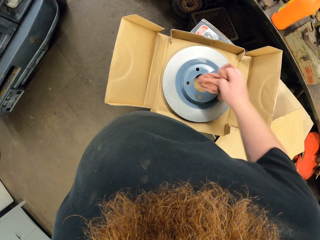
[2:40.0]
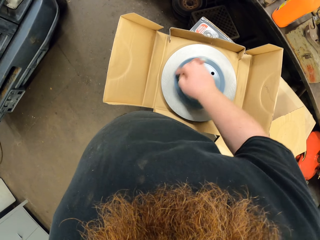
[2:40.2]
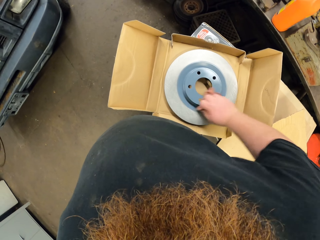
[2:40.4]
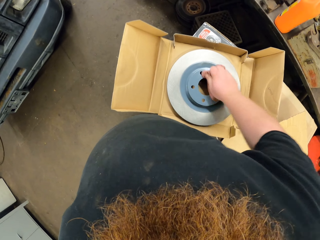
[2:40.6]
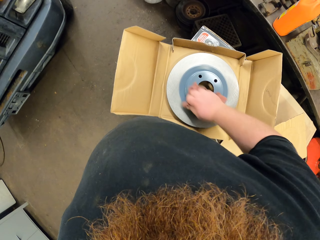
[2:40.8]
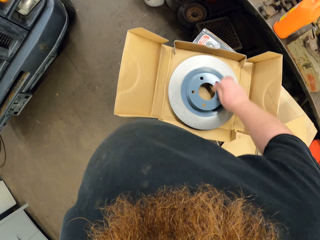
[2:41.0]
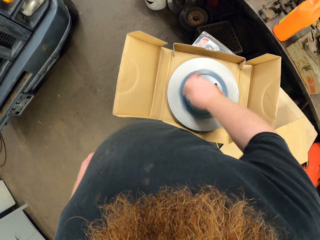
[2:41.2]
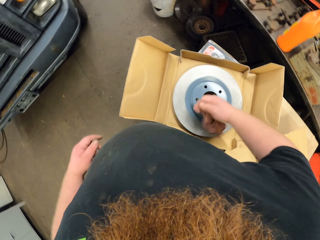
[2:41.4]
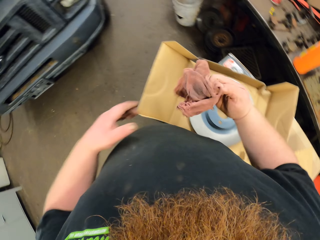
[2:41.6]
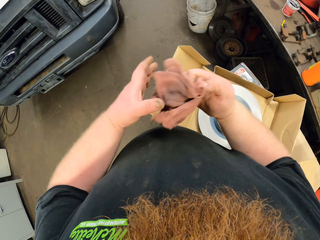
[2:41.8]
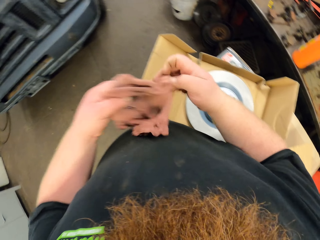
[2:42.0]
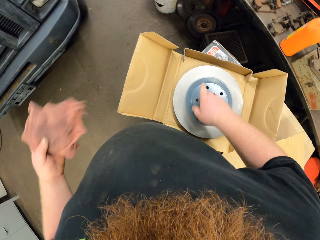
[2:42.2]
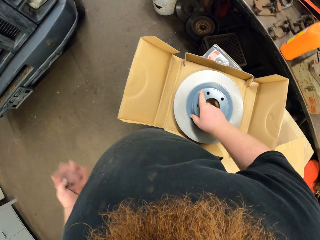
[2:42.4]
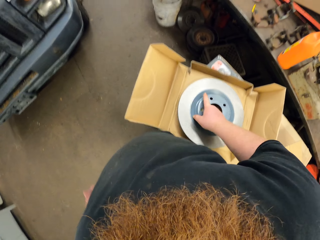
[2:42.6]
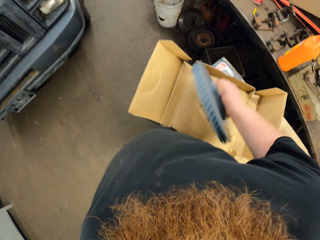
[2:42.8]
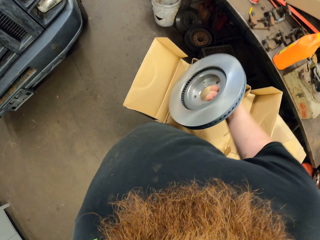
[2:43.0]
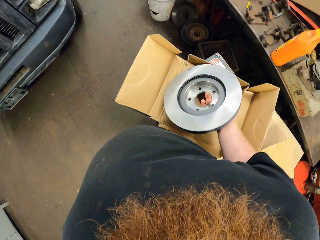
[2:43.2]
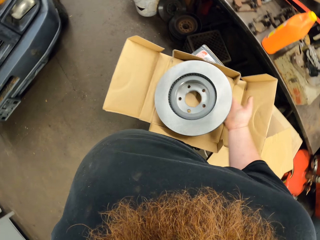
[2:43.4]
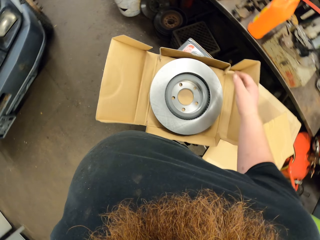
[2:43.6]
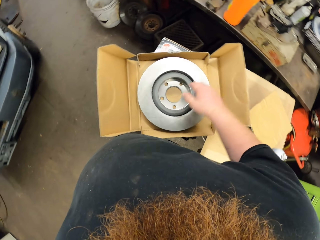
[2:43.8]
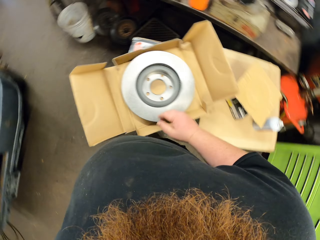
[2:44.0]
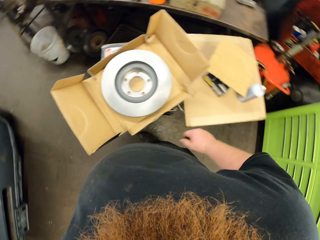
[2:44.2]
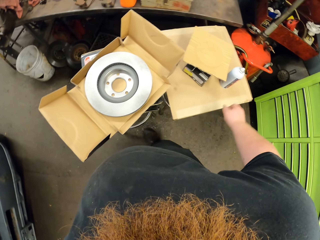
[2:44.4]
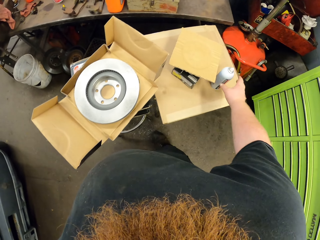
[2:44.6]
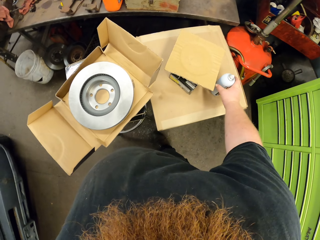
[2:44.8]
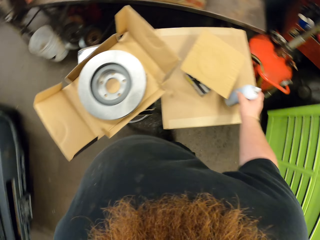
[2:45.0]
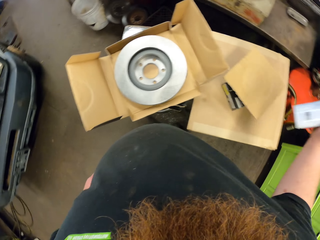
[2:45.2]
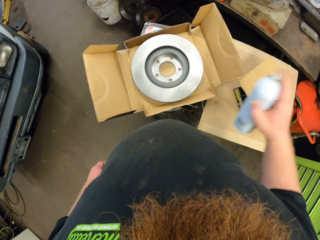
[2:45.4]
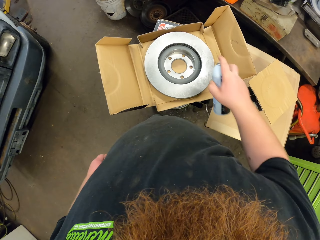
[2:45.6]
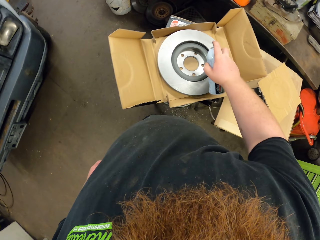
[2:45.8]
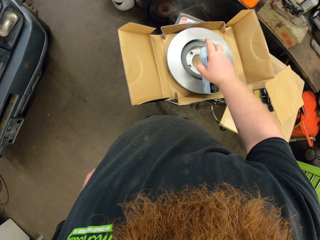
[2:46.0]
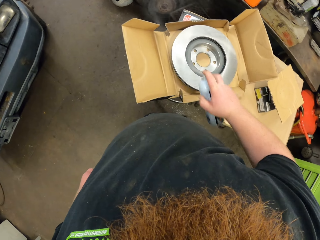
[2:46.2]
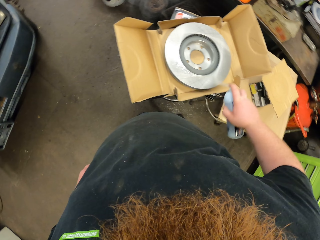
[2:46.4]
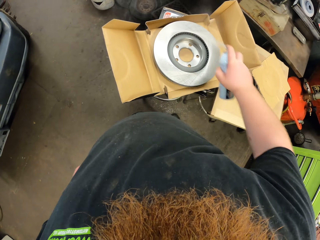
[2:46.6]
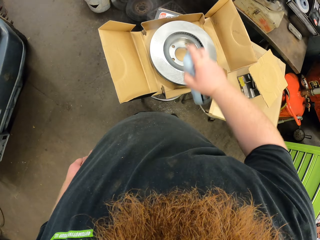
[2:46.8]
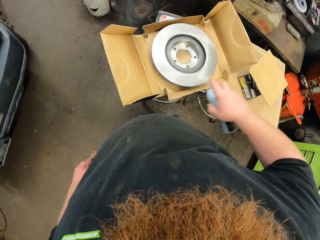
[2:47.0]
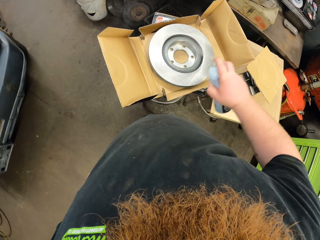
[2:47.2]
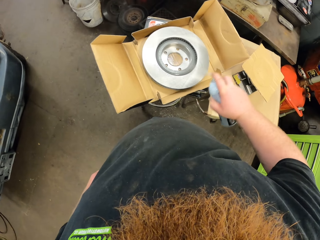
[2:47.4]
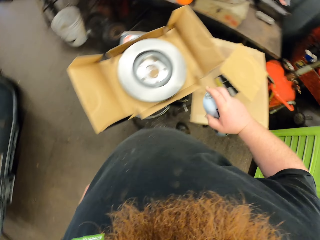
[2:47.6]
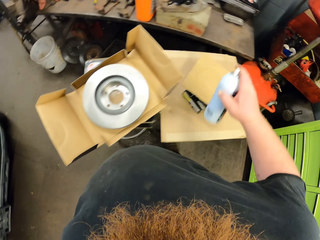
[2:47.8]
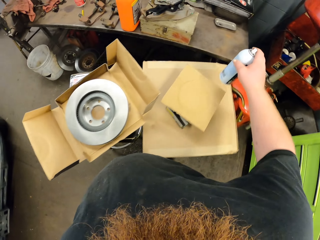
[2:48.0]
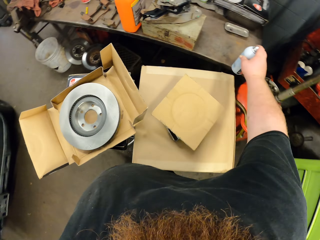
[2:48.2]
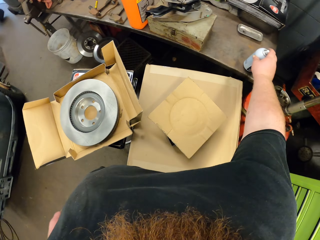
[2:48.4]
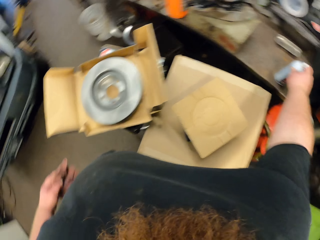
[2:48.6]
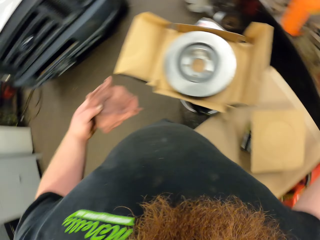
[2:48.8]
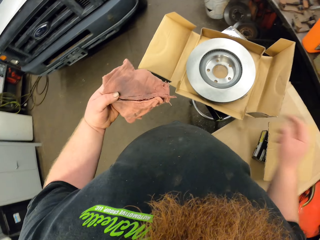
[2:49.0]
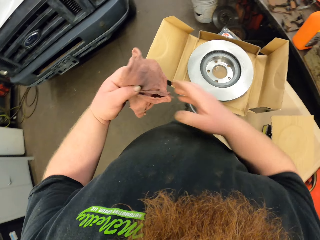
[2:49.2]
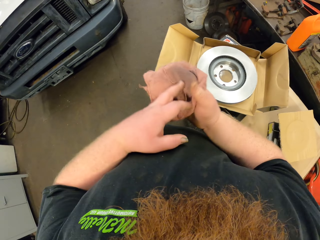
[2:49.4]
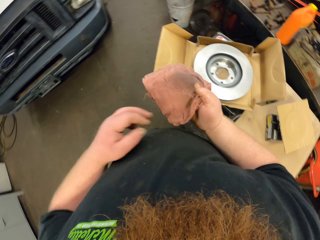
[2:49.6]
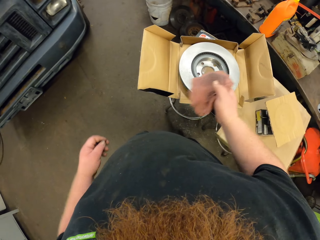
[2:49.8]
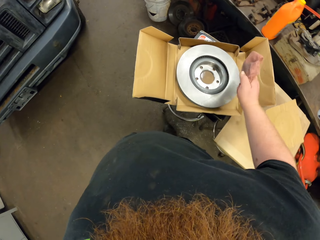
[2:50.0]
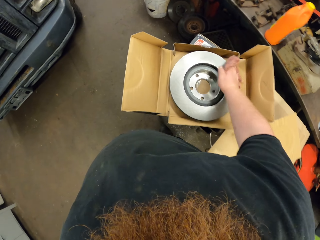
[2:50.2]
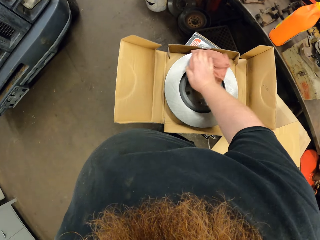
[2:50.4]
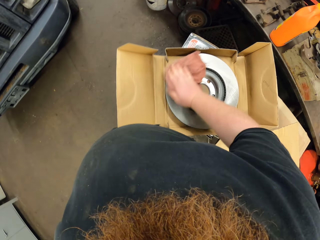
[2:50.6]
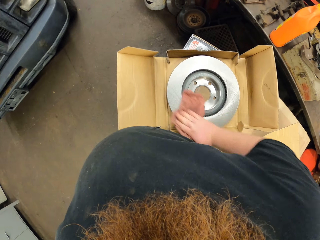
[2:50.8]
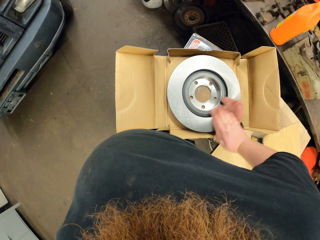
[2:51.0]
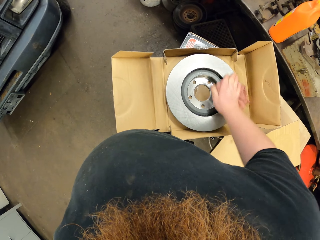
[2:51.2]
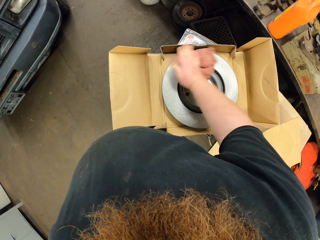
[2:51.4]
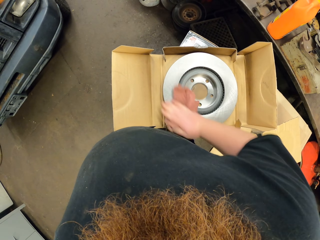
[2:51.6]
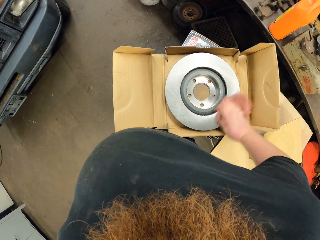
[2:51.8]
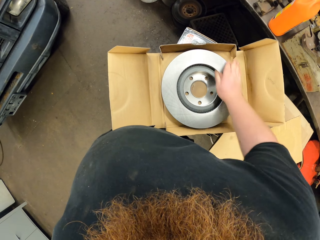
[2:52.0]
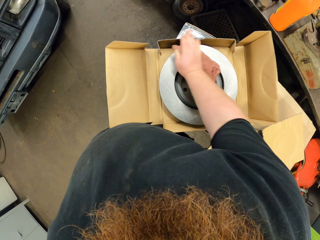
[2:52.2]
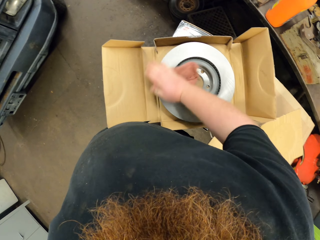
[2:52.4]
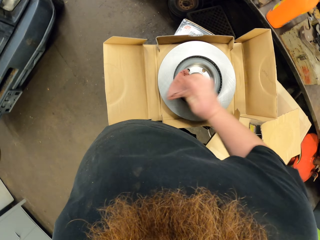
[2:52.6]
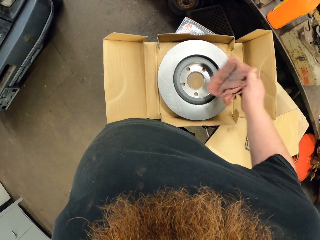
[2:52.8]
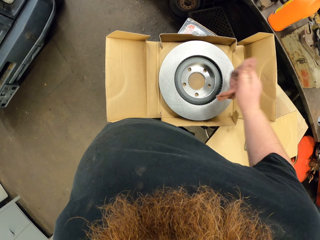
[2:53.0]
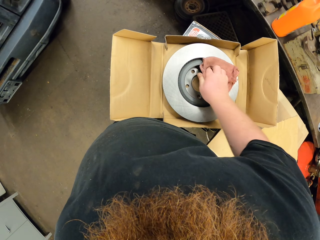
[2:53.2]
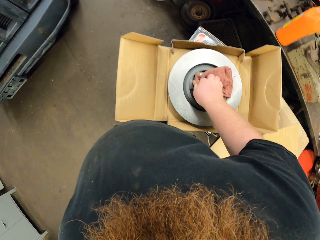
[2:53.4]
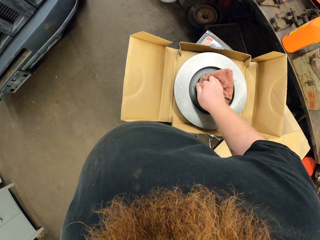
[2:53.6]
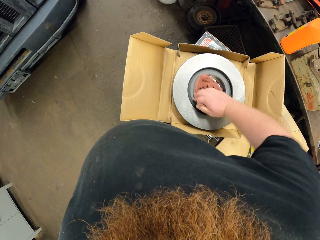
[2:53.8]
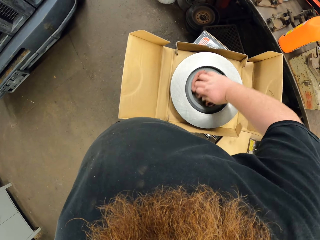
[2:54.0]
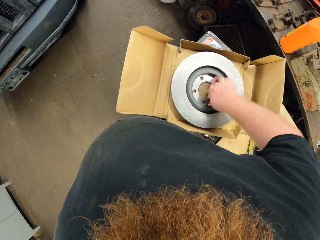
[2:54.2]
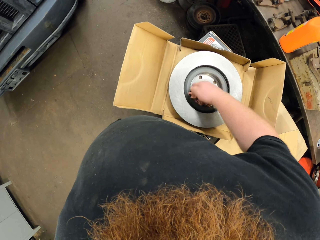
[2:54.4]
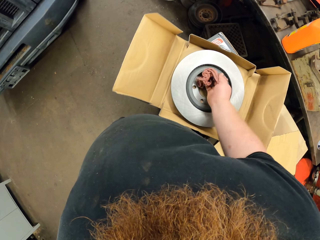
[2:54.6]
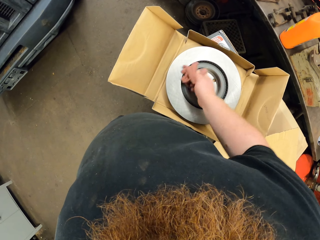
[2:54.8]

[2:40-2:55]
The camera wearer puts a towel on the left hand. He turns the car quest platinum with his right hand. He picks up a spray. He sprays the car quest platinum. He puts the spray on the table. He puts the towel on the right hand. He wipes the car quest platinum with the towel.

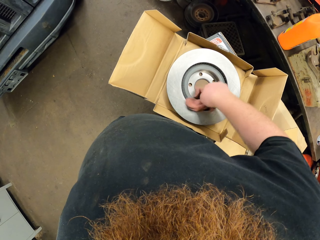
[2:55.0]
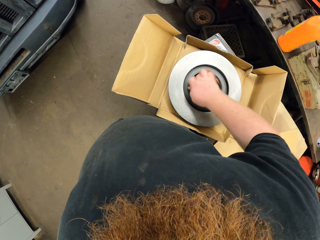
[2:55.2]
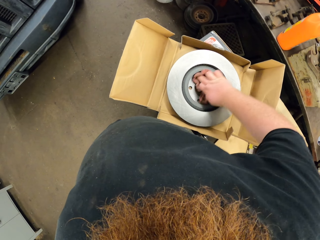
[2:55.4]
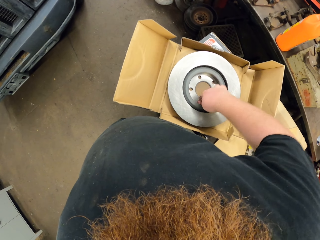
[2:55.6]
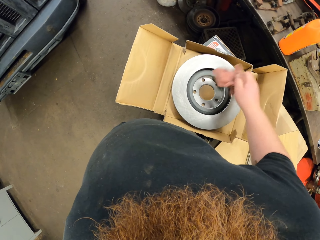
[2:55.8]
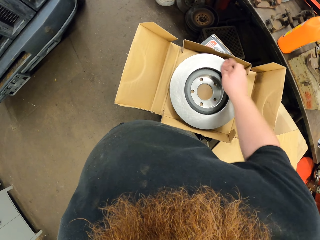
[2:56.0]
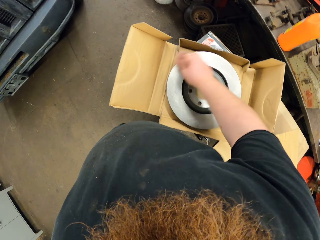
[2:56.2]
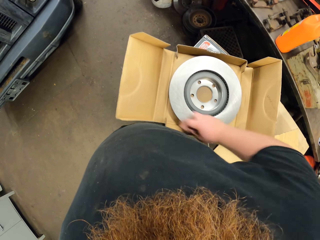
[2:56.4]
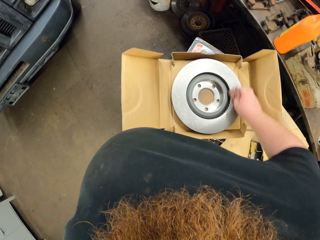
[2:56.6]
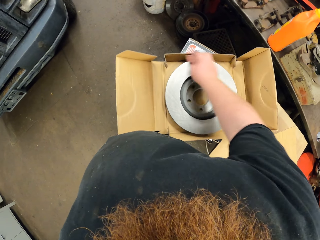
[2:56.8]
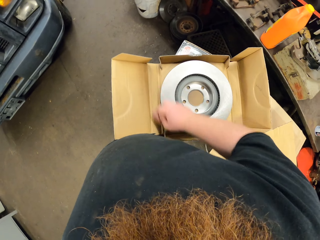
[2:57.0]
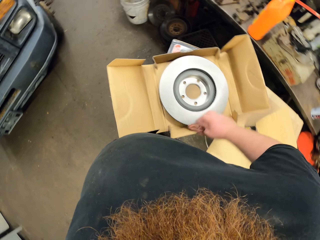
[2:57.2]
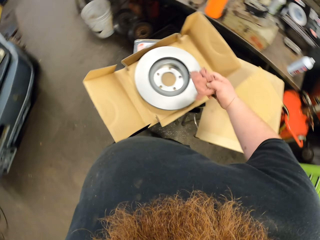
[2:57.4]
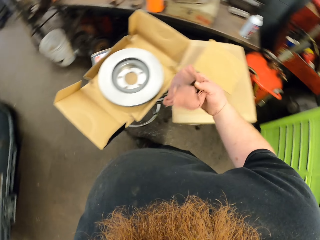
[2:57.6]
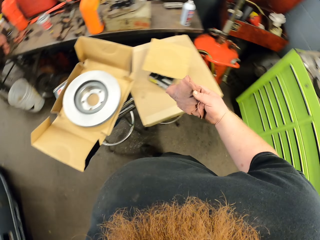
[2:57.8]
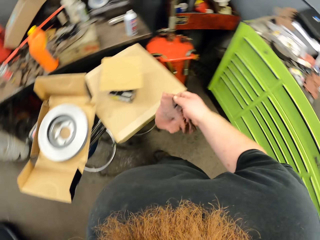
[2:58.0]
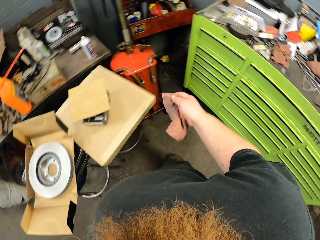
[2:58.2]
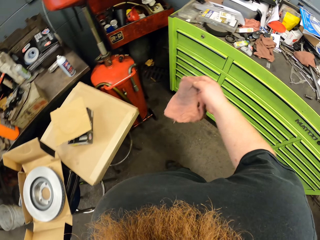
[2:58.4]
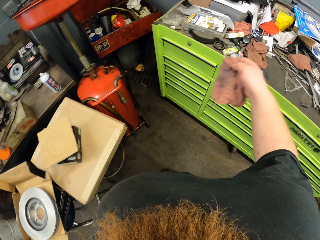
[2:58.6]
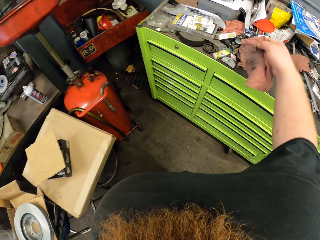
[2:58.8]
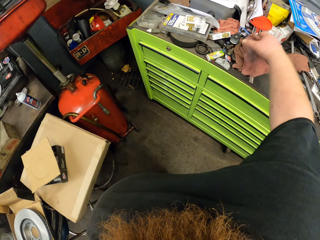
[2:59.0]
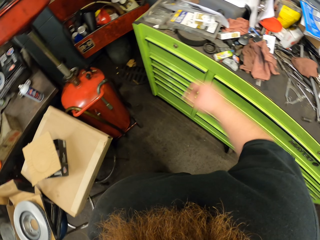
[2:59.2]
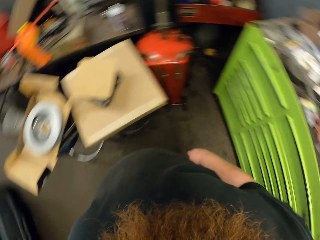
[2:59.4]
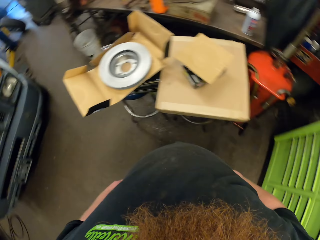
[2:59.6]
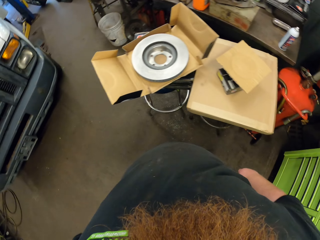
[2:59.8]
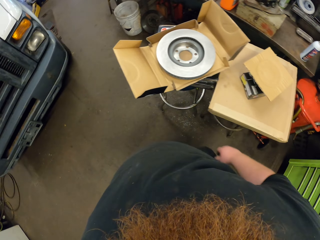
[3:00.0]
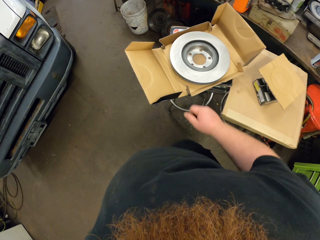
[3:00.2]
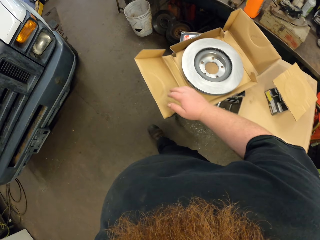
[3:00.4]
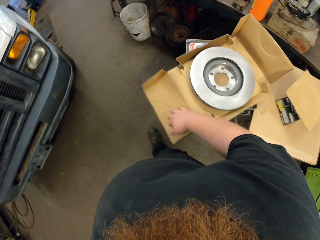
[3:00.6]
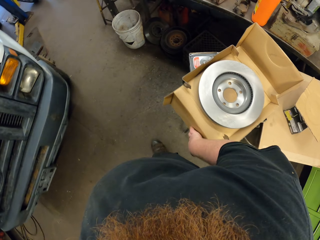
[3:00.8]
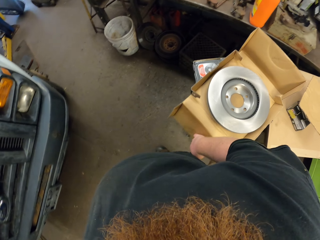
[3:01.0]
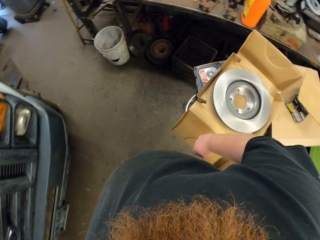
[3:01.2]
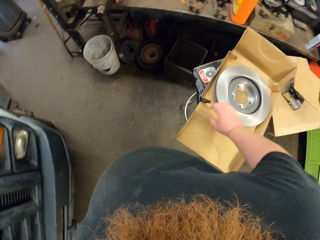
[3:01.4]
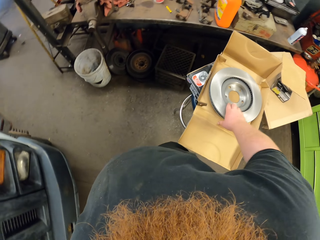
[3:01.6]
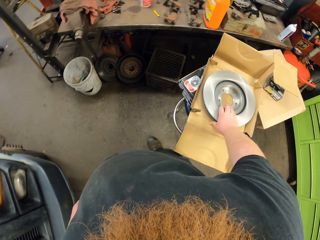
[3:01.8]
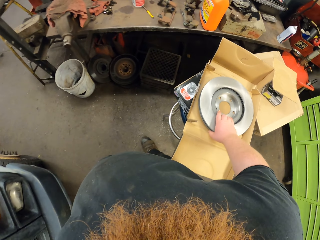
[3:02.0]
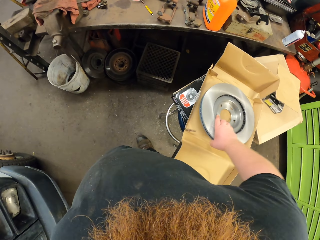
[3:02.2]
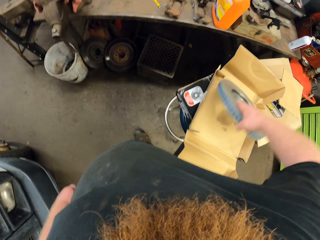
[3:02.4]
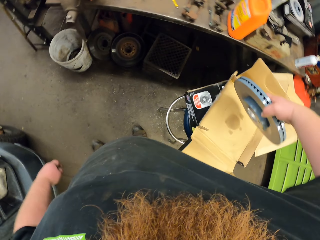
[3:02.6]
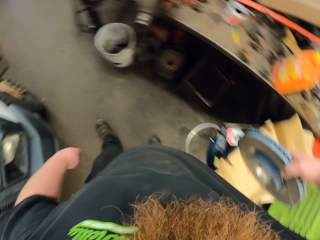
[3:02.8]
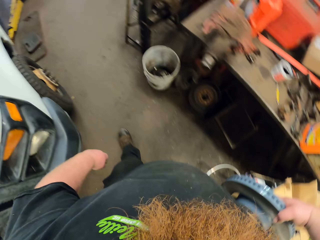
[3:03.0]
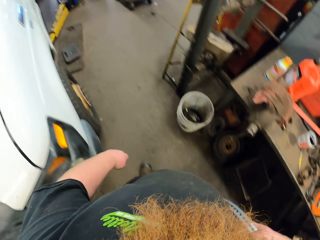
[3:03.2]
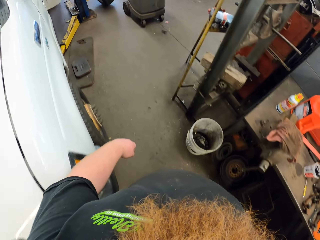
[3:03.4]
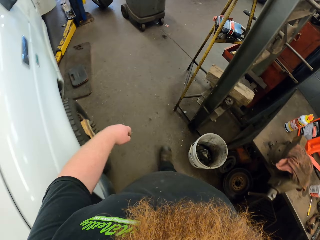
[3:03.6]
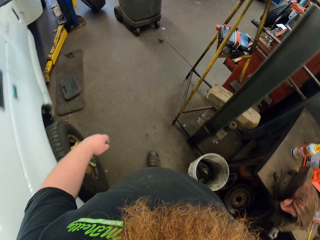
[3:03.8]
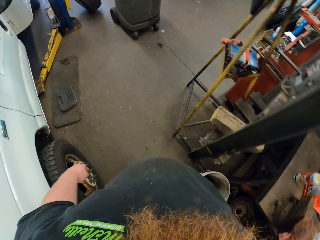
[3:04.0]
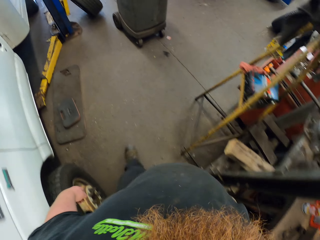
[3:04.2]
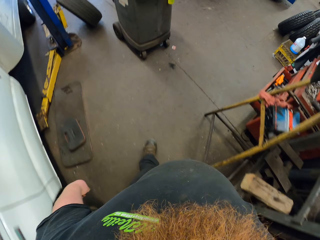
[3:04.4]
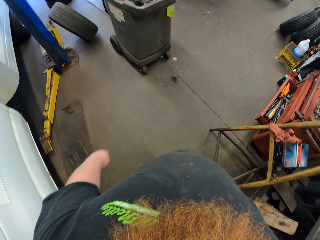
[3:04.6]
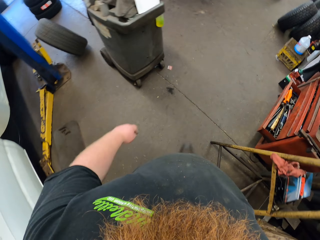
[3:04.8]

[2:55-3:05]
The camera wearer puts the hand towel on the table. He picks up the car quest platinum. He carries the car quest platinum with his right hand. He walks.
